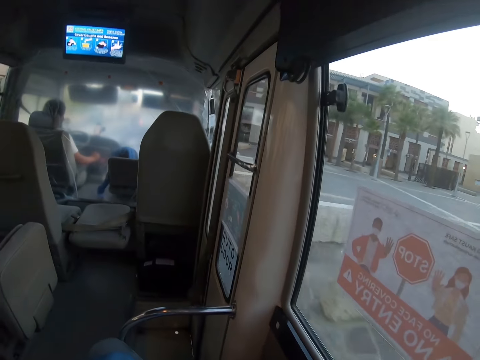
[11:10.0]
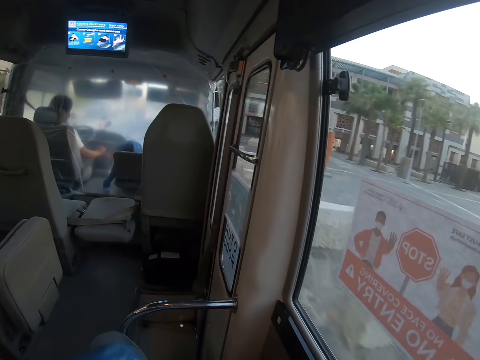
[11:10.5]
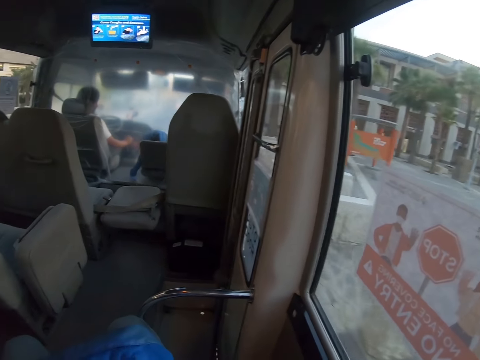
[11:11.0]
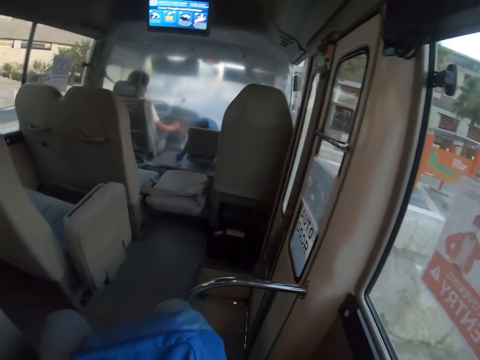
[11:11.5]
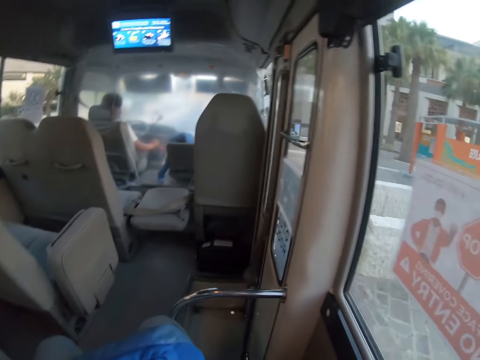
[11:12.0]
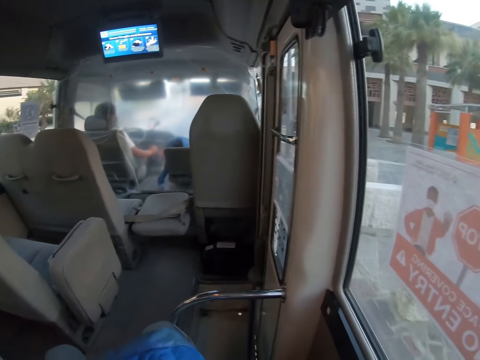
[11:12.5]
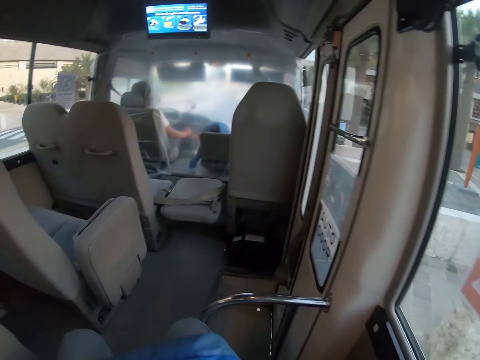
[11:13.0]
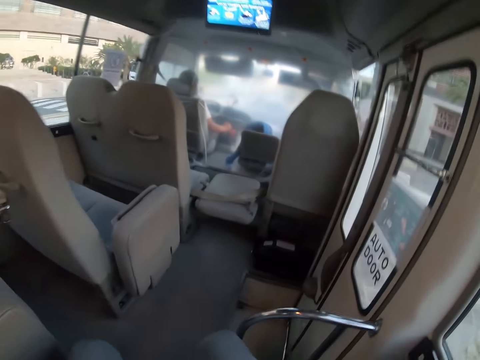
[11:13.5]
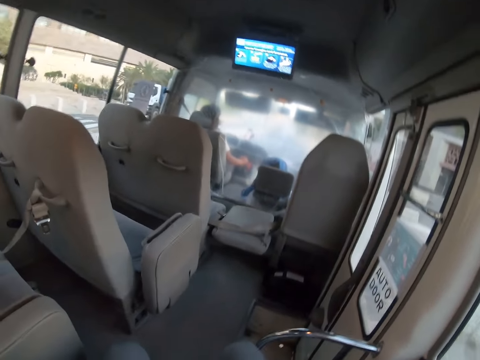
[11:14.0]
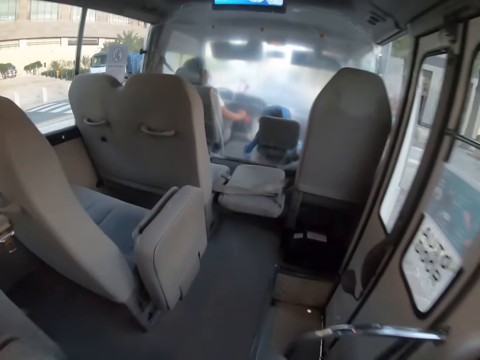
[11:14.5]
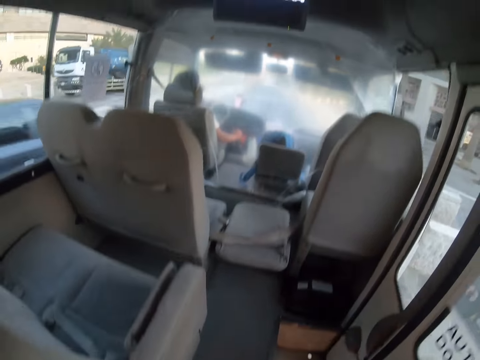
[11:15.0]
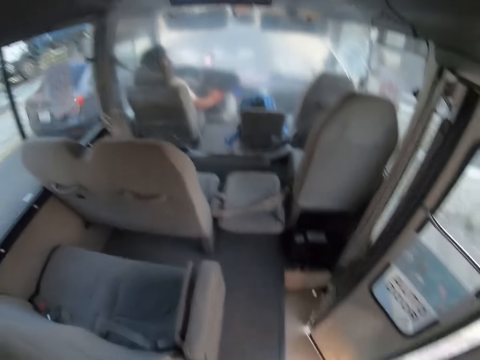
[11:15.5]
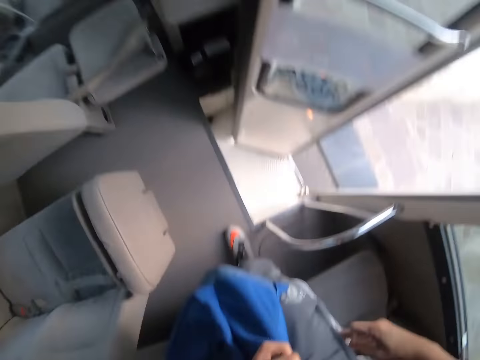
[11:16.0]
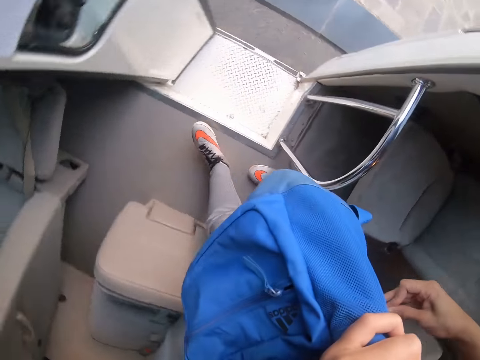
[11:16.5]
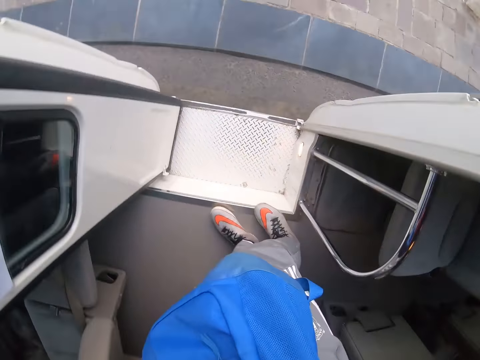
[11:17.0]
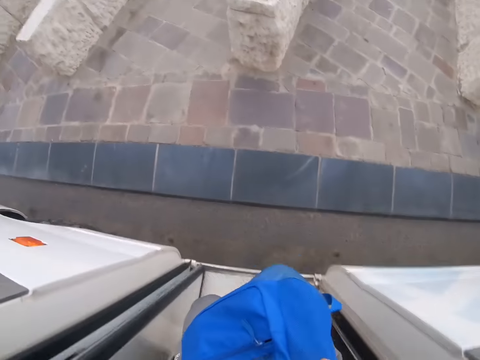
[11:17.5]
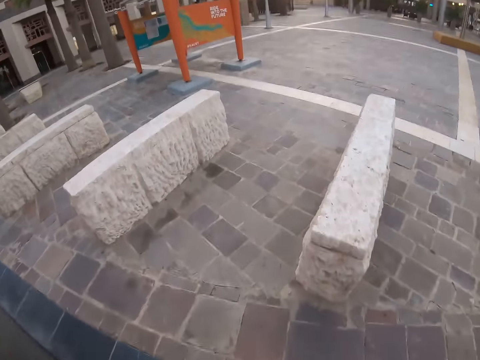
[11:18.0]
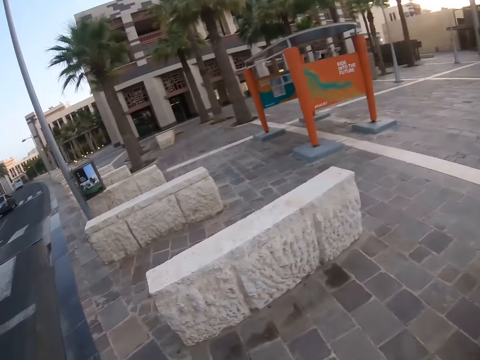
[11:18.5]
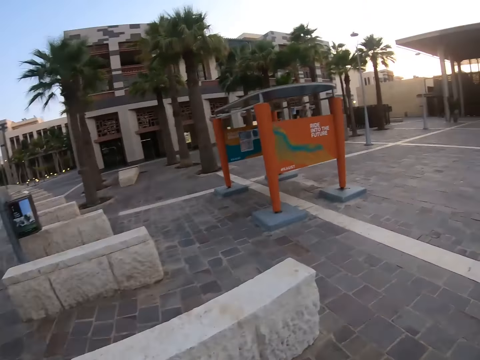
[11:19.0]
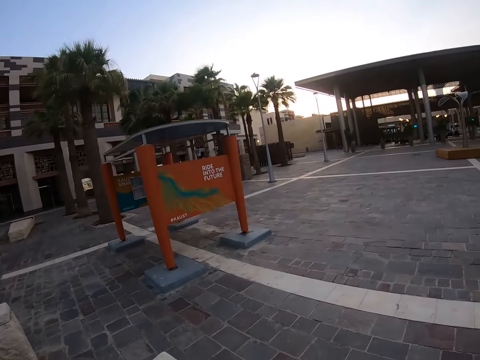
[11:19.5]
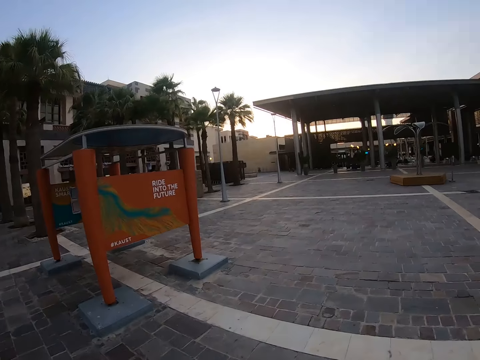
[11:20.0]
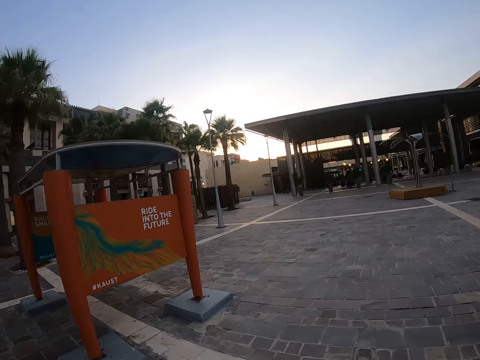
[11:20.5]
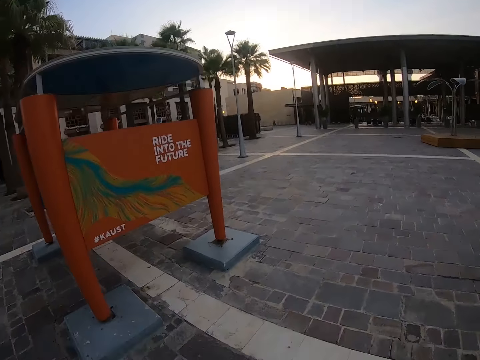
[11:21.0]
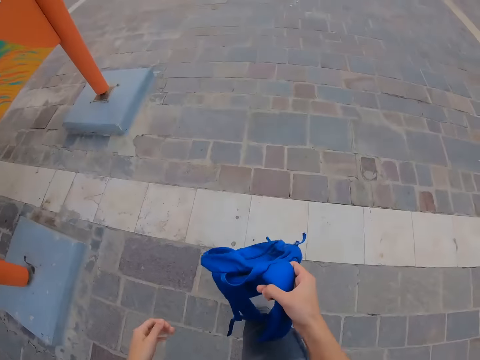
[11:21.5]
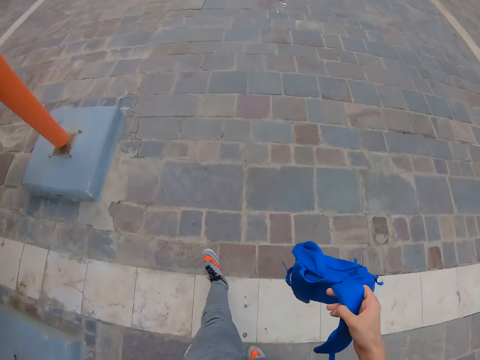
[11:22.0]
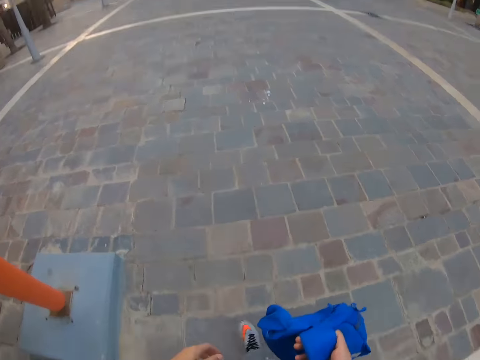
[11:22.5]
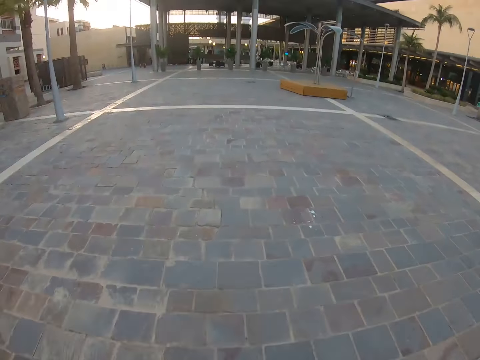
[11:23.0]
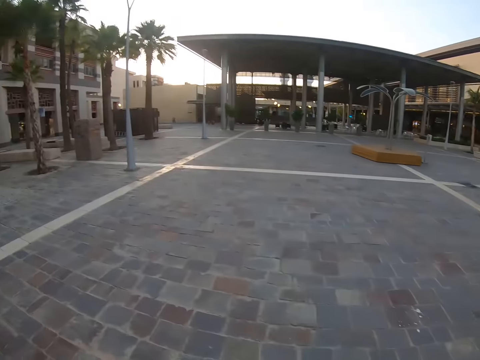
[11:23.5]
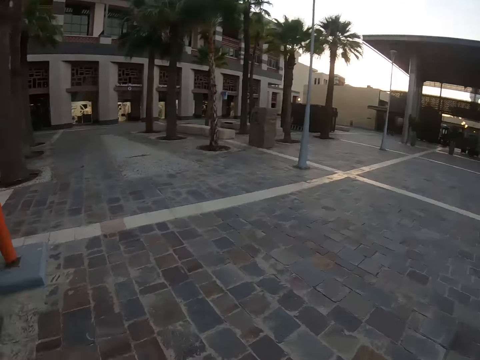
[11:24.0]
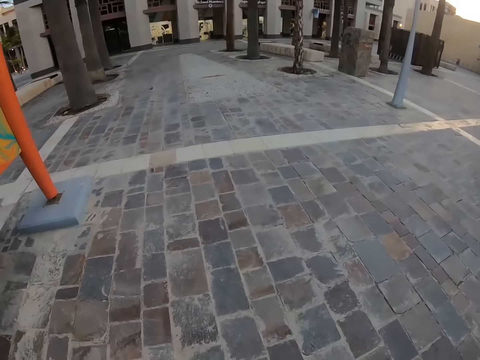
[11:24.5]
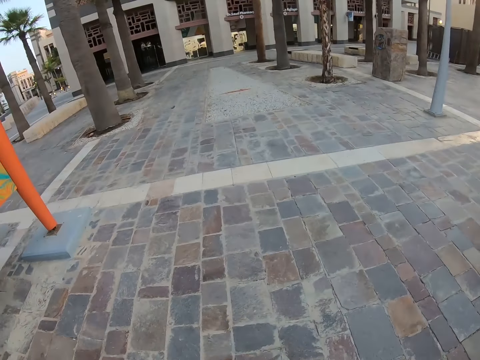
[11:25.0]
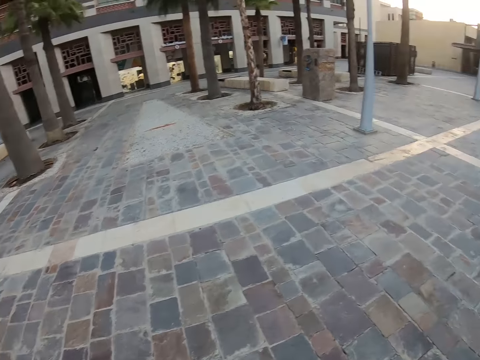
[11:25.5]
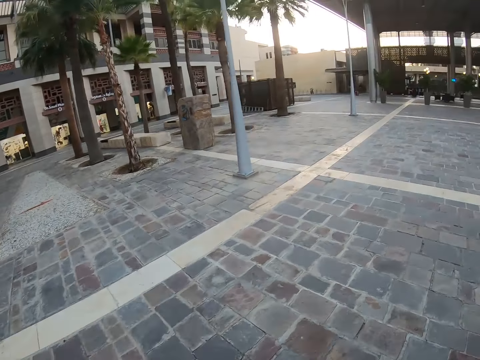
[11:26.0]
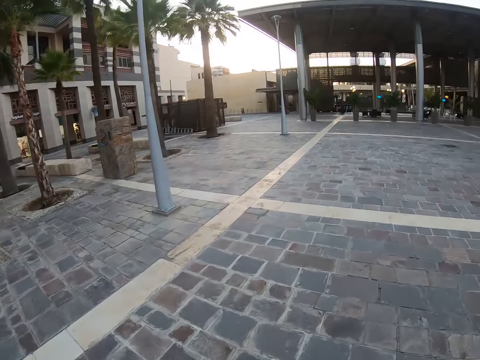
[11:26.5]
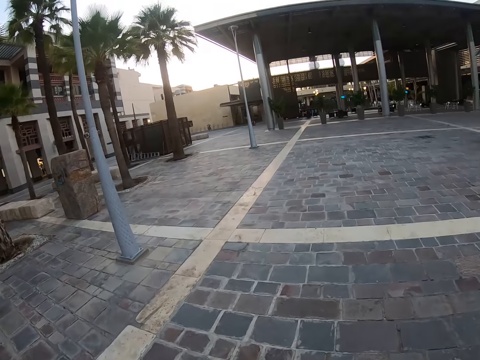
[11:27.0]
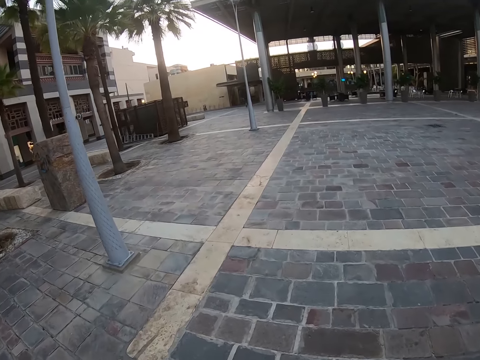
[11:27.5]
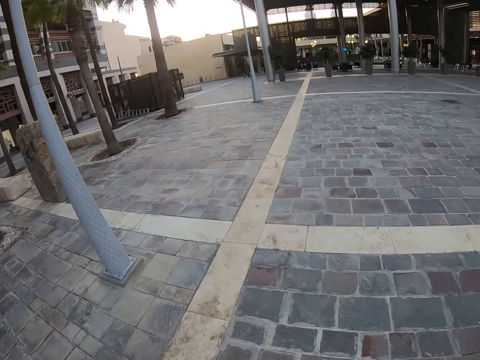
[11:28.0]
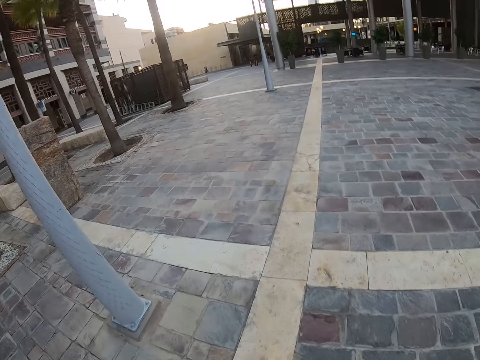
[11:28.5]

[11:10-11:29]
The camera wearer walks to the bus door. He alights from the bus. He walks on the buildings' compound. He carries his bag on hand. He is walking towards the building.

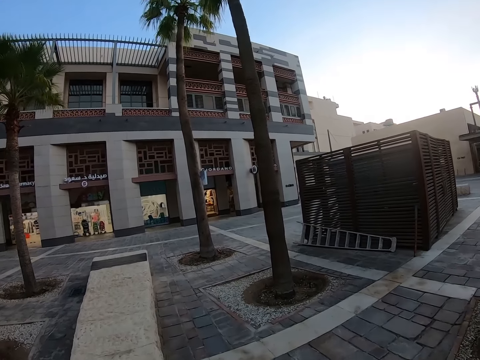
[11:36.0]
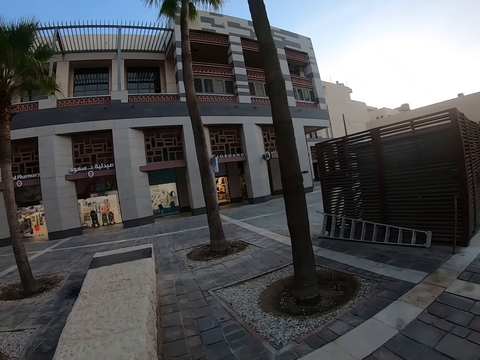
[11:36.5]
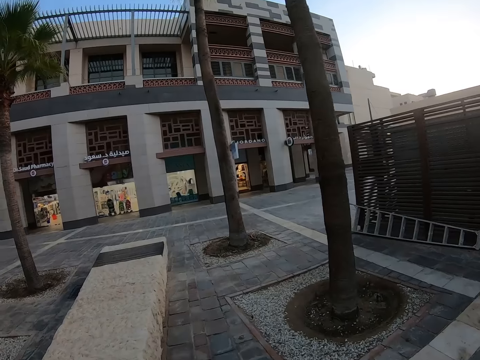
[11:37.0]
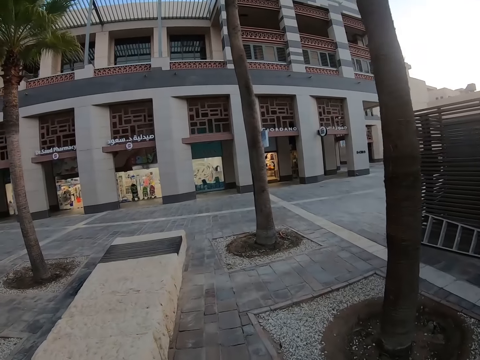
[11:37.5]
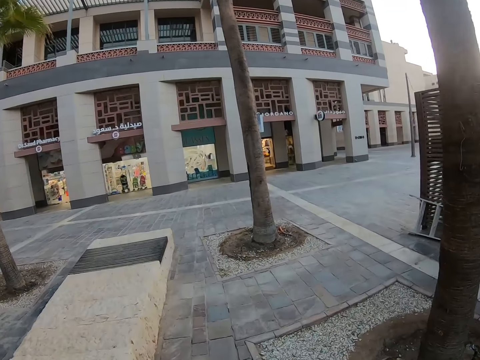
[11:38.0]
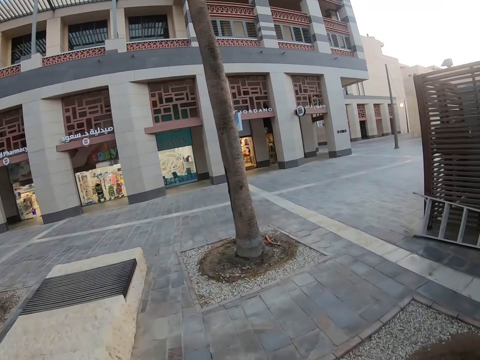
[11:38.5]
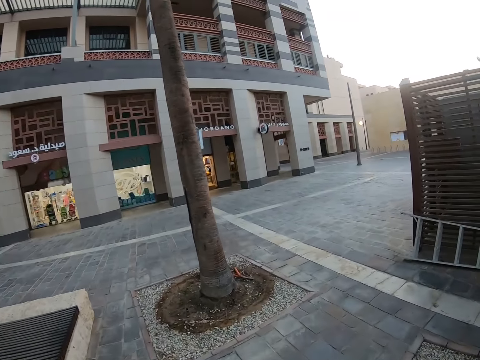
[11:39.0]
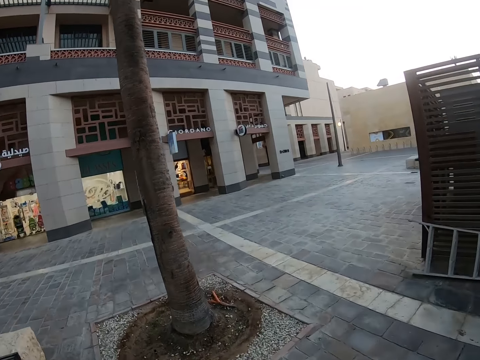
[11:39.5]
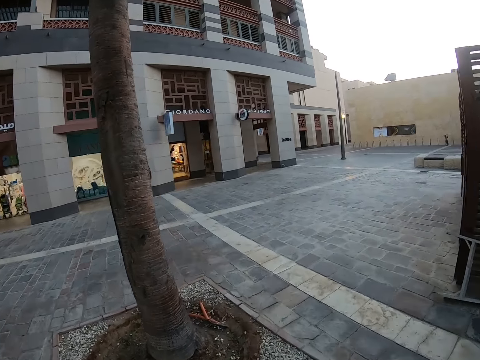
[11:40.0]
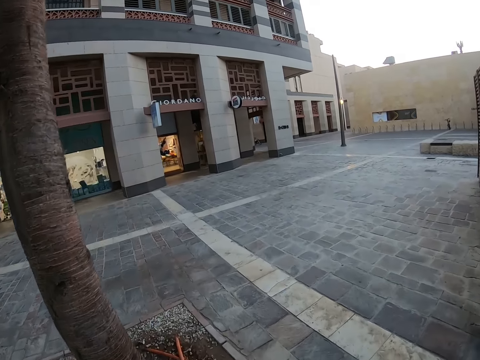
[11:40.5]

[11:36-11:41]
The camera wearer holds the phone.

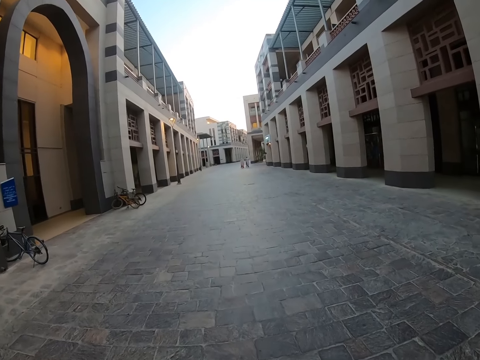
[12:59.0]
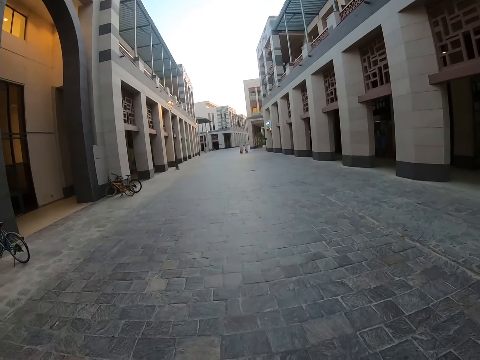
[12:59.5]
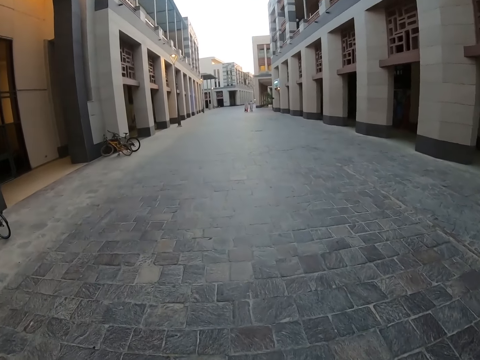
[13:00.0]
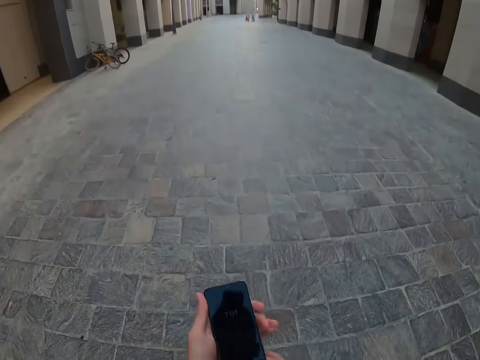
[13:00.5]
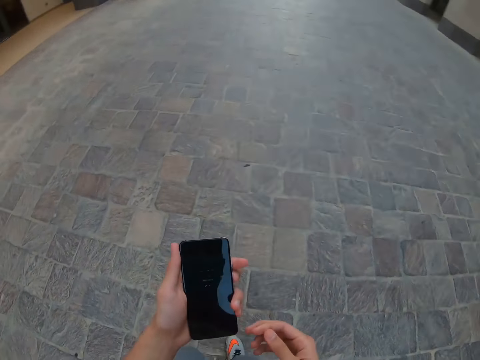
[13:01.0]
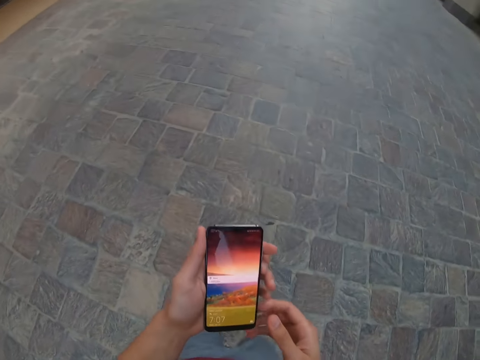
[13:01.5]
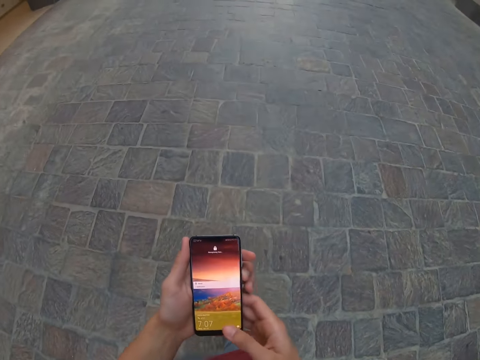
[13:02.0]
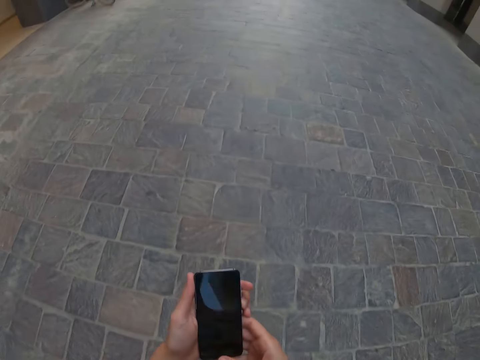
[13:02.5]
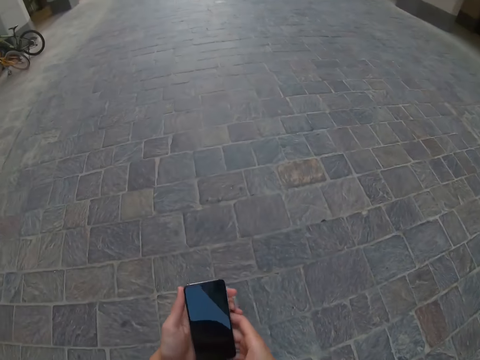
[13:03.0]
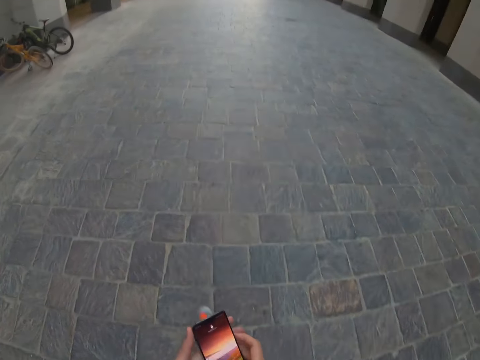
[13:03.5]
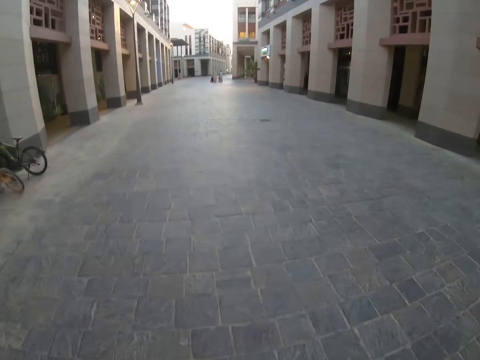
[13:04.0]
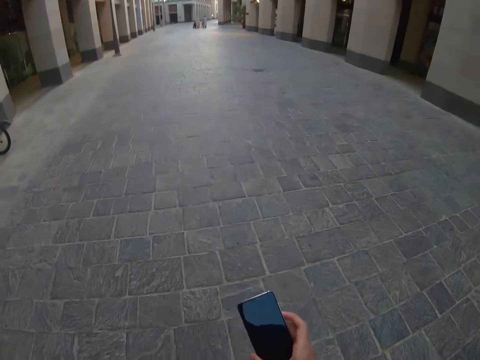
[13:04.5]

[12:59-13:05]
The camera wearer shifts the phone to his left hand. He operates the phone on his way. He presses the button. He shifts the phone to his right hand.
